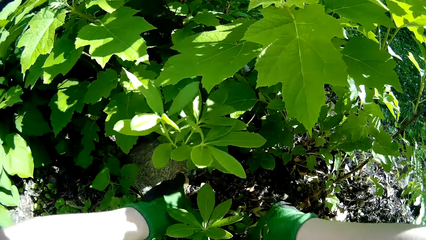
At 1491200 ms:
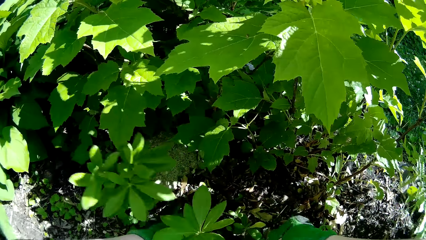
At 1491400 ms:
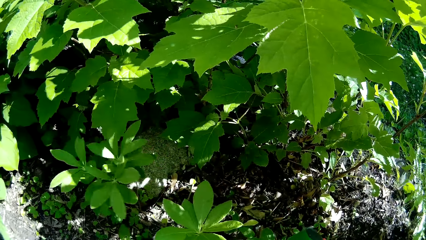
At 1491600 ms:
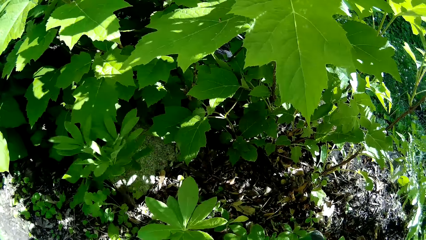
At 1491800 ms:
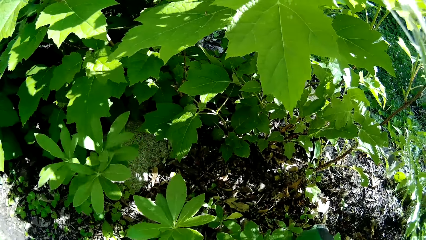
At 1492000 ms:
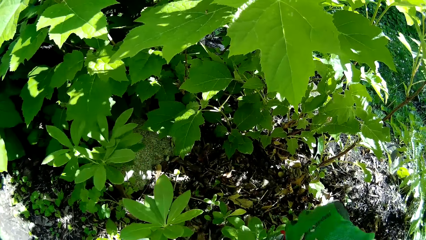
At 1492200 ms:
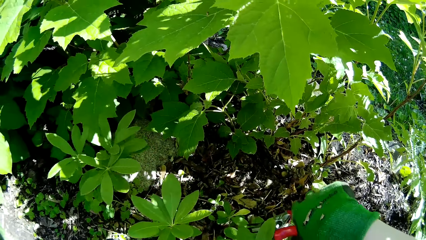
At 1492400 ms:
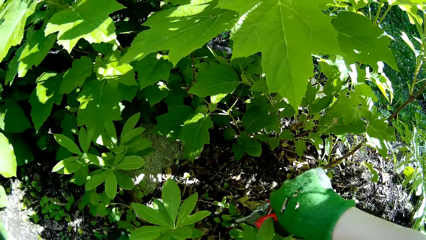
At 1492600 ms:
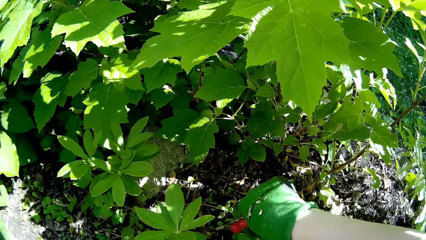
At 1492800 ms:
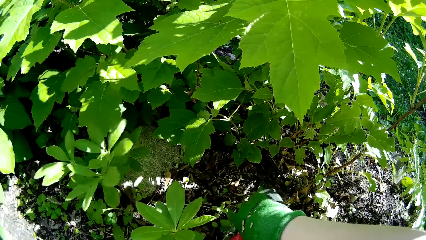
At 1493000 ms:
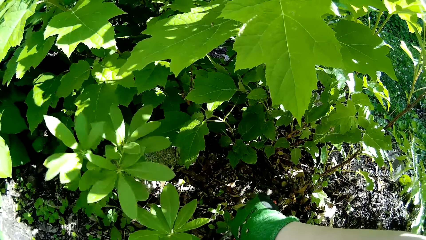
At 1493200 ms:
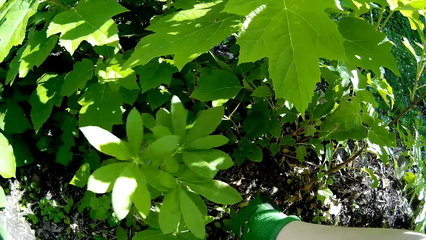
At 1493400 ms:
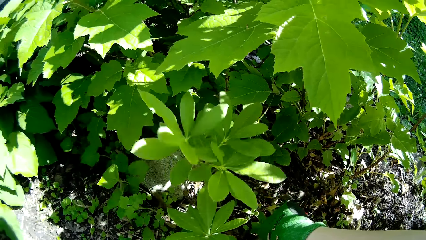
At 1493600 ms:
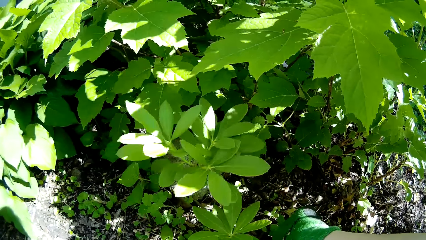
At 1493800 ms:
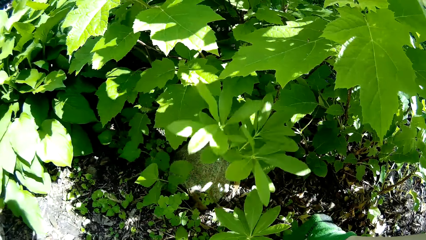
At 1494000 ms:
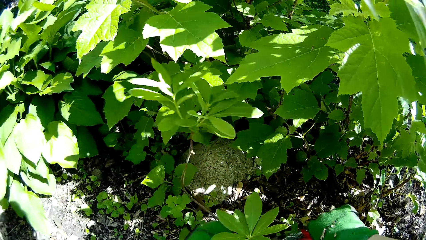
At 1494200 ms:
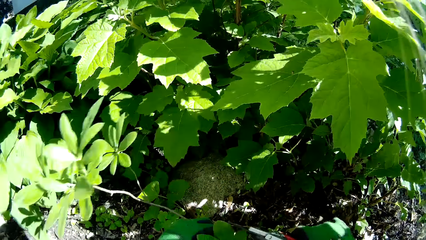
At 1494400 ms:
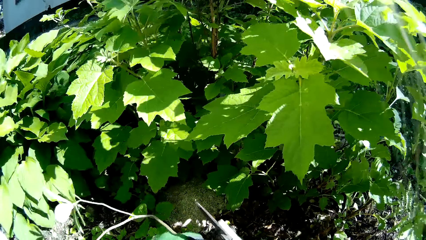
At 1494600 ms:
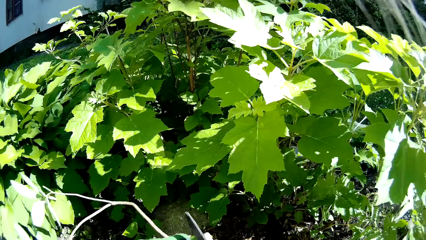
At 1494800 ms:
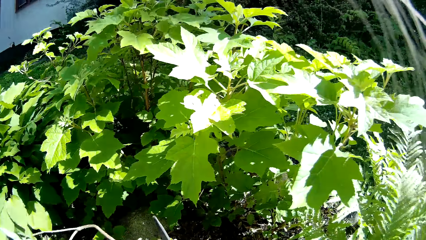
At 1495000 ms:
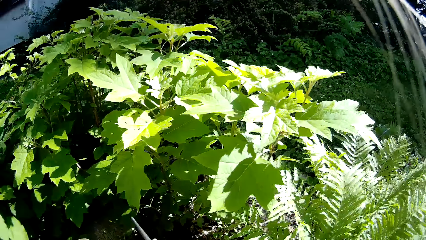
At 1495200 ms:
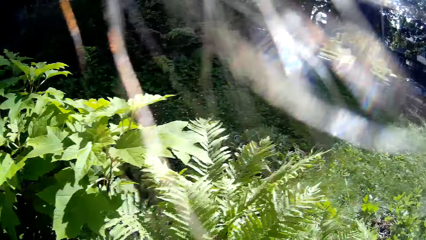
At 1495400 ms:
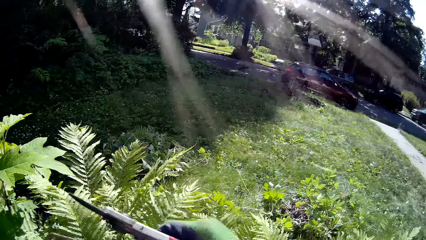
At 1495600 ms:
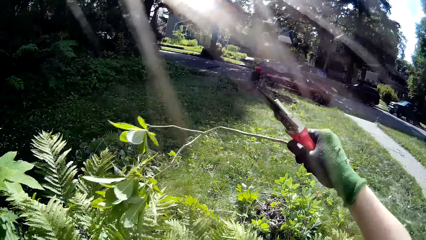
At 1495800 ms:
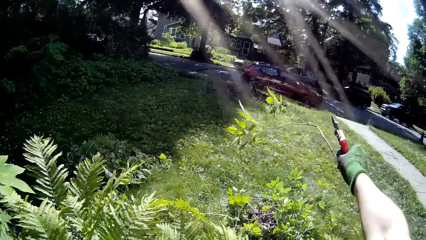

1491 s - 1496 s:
The camera wearer cuts the flower in her left hand with the plant cutter in her right hand.

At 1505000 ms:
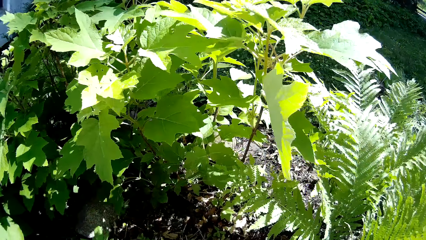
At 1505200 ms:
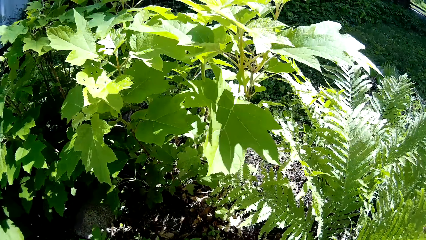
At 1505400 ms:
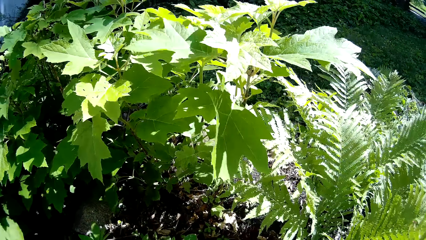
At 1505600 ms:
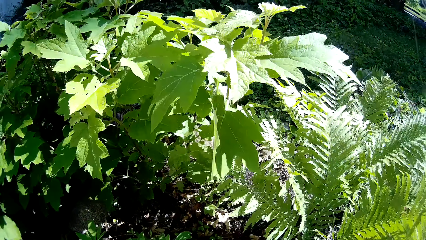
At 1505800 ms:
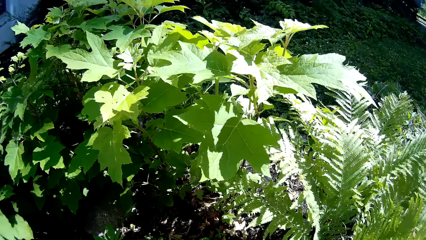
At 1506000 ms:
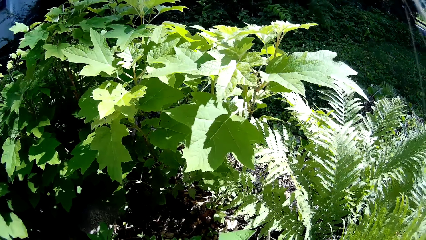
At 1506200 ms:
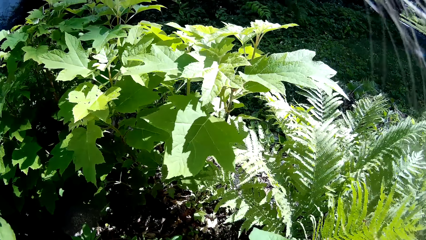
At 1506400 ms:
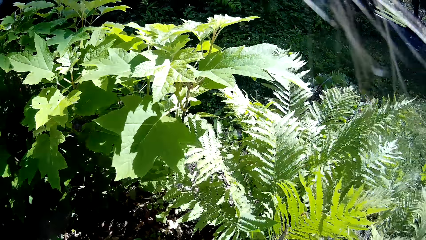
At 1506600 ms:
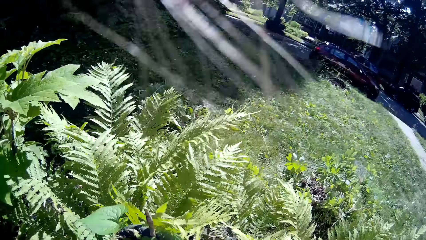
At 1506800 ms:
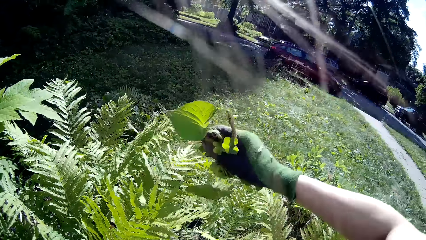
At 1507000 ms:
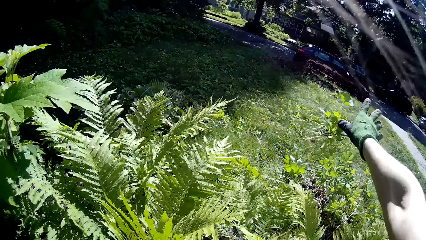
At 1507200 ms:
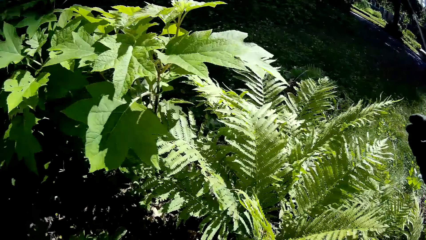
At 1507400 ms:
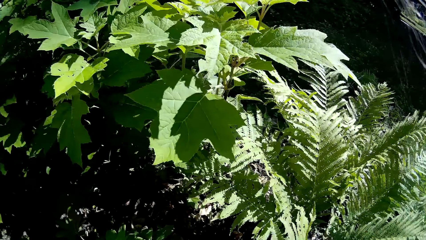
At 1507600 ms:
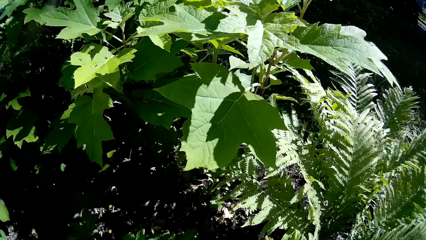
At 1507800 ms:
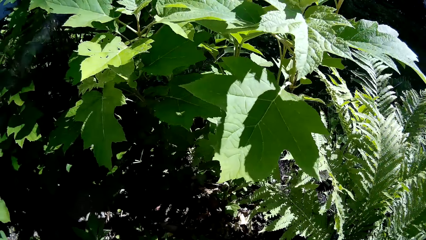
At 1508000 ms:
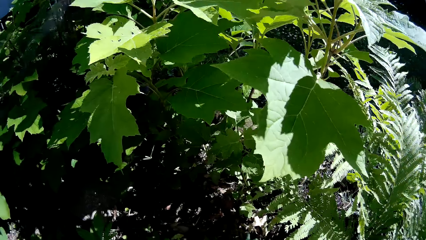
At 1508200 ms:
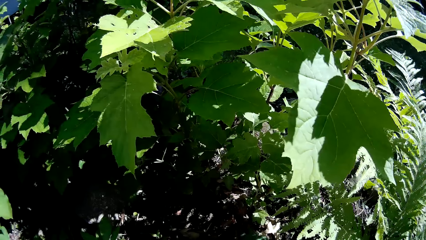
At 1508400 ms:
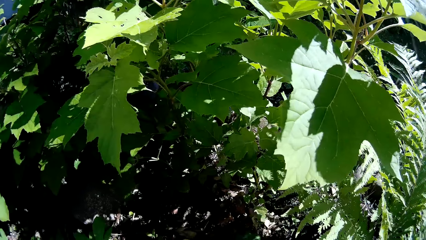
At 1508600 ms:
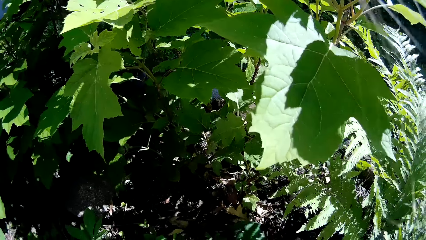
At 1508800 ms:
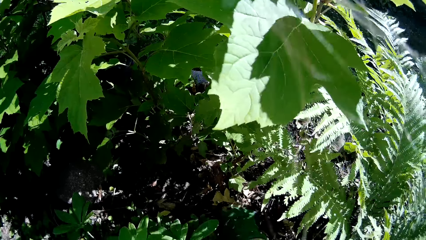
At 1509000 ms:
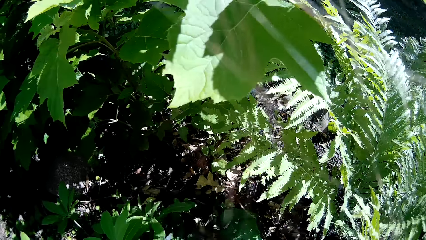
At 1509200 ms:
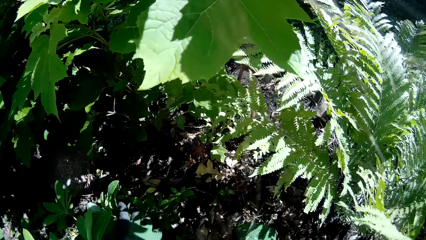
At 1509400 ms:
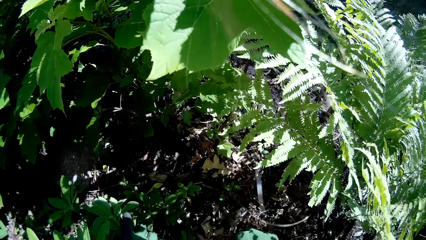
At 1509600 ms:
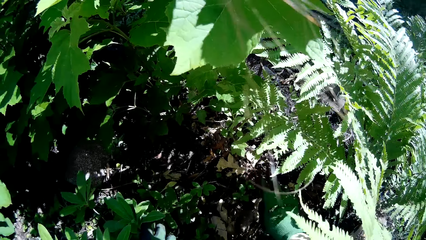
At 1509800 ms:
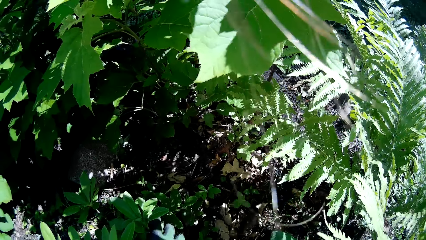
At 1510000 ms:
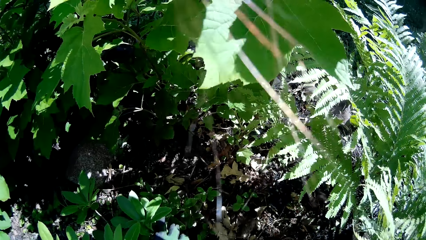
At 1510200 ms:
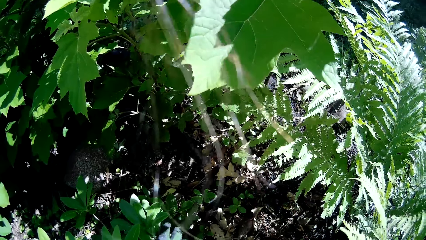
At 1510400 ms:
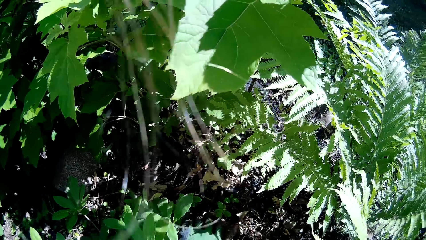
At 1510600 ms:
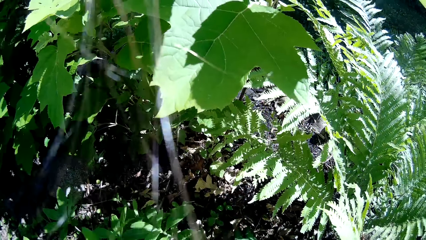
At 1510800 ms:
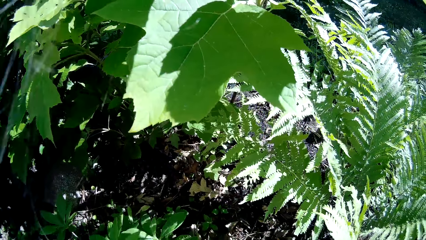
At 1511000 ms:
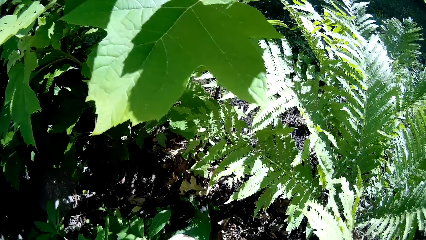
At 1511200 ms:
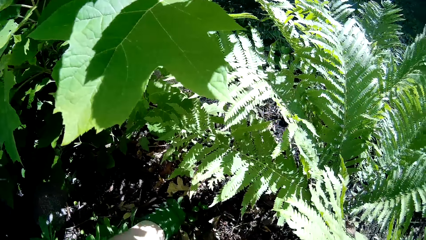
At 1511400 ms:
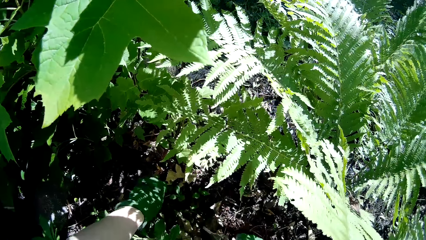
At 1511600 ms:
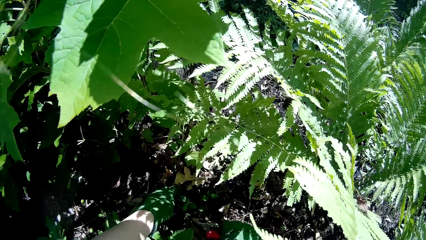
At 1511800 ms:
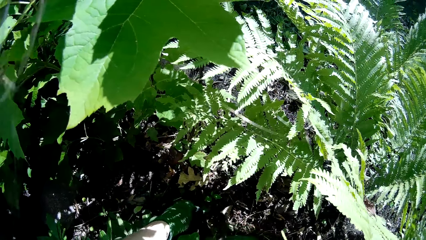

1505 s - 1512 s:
The camera wearer throws the leaves to the ground with her right hand.

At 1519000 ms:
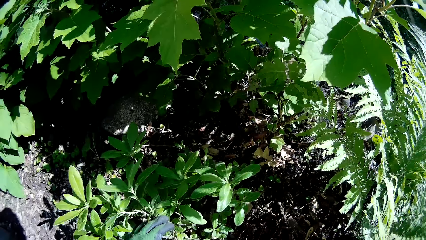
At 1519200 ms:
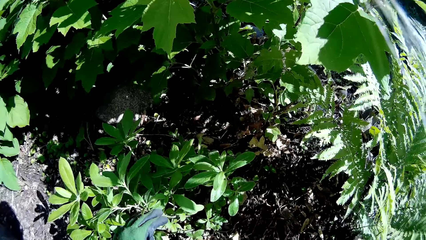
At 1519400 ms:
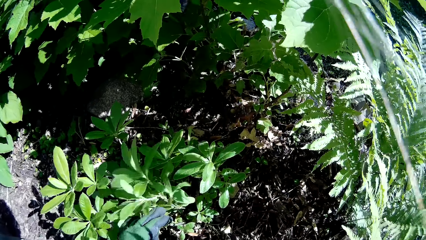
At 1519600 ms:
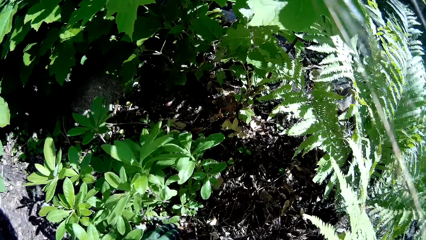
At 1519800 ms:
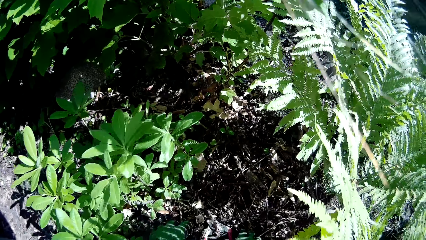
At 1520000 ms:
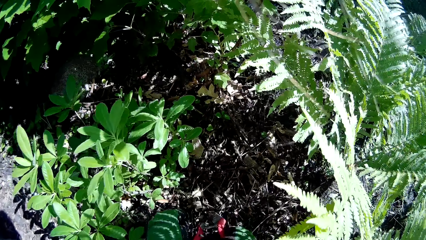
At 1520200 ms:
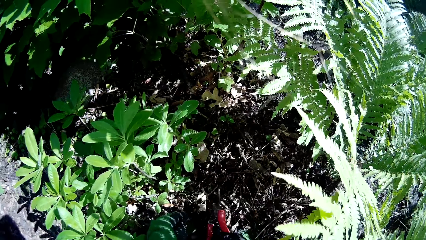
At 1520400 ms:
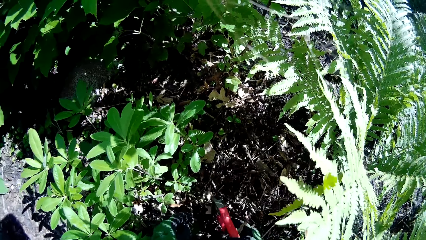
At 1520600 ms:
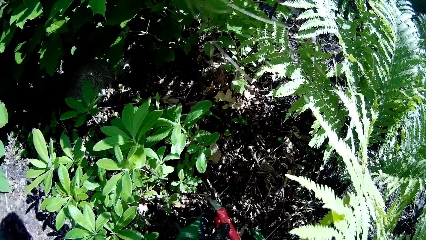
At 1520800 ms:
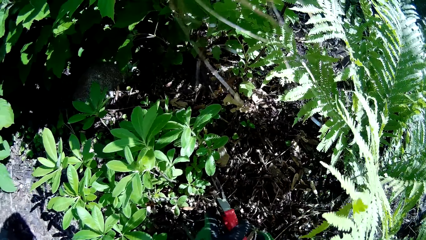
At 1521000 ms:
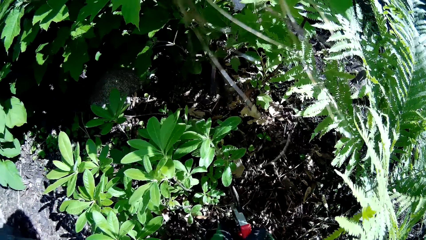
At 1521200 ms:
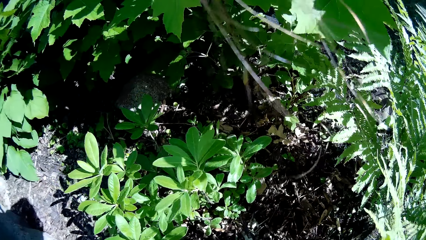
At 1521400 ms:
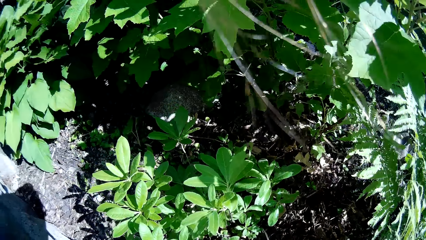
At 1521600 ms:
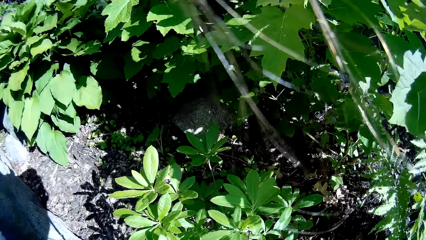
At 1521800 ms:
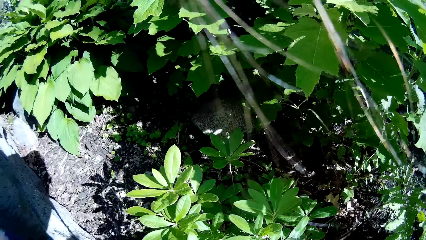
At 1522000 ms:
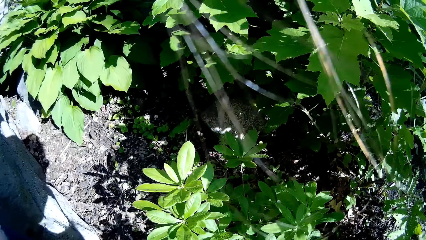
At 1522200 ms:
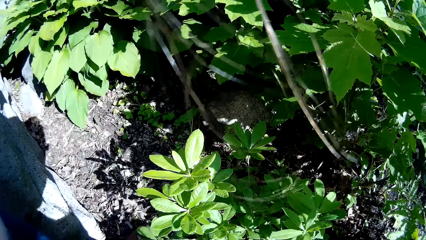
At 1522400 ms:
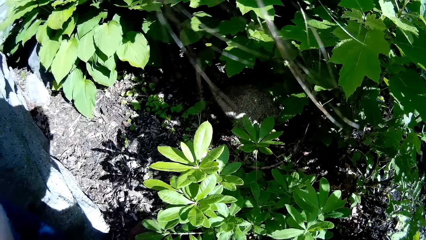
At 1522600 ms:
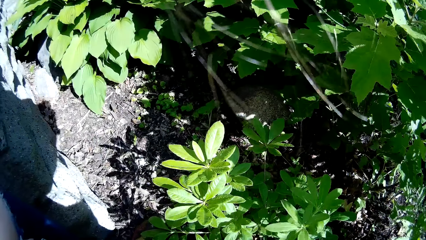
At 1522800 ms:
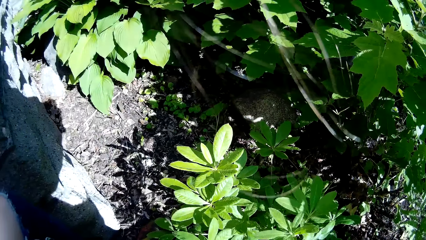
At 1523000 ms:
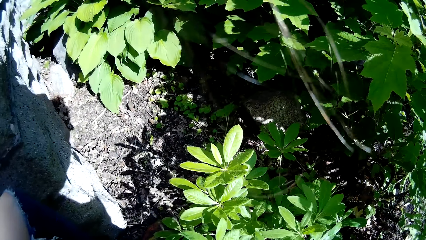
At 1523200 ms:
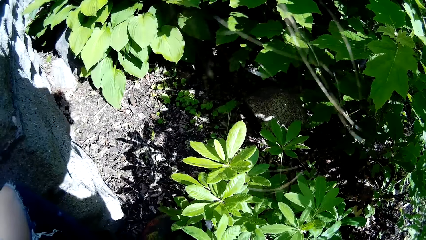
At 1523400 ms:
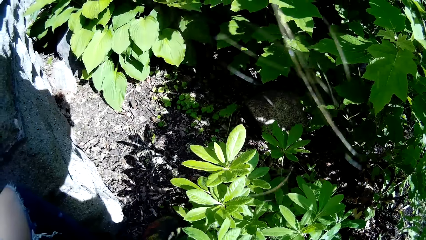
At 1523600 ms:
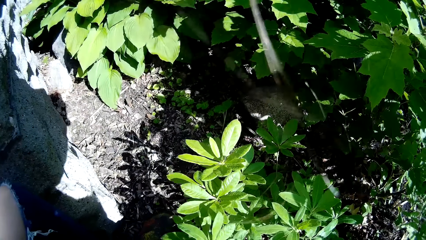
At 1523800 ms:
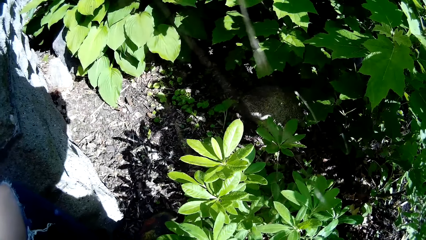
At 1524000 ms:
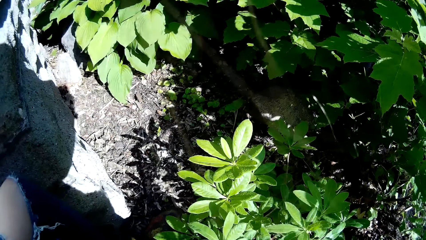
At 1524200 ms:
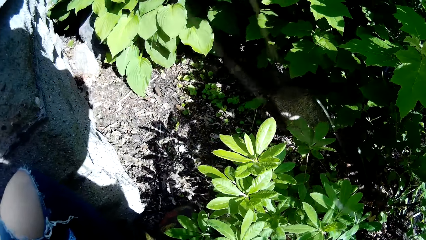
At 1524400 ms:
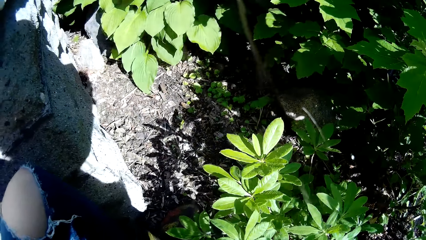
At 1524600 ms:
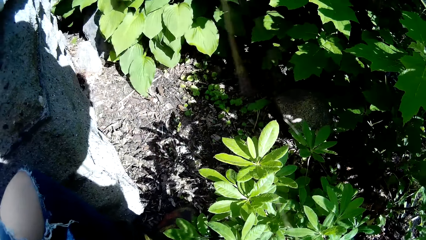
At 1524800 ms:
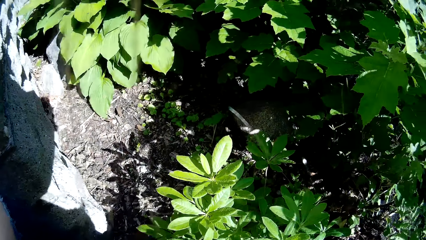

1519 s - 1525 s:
The camera wearer picks up the plant cutter with her right hand. She bends the plant.
